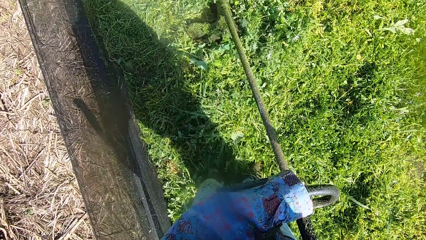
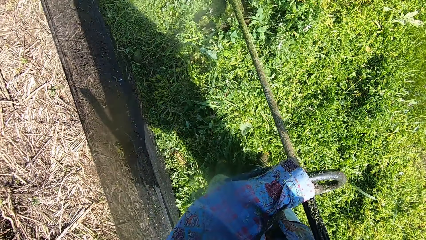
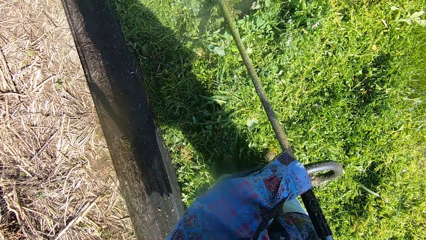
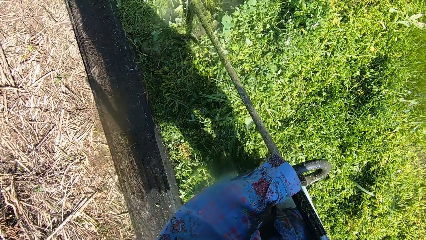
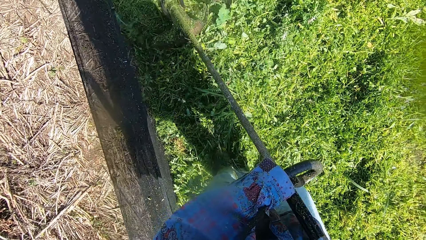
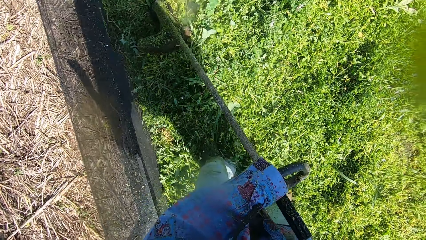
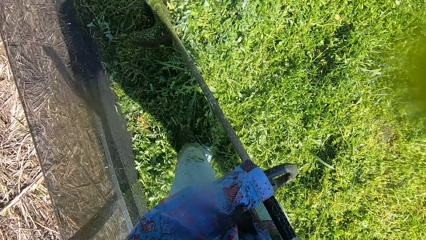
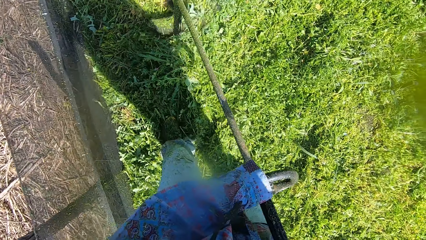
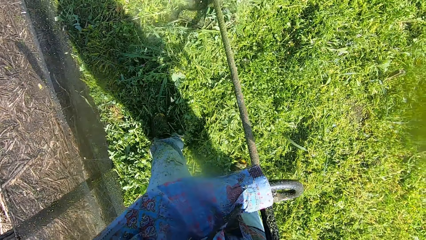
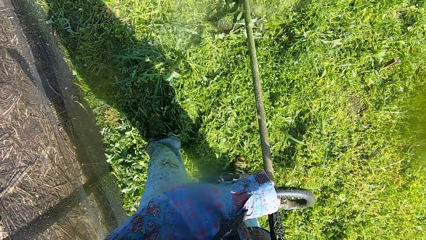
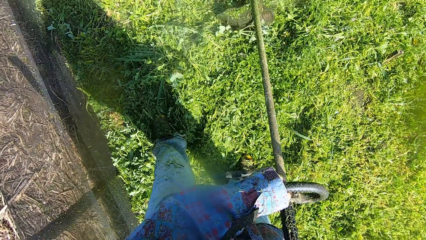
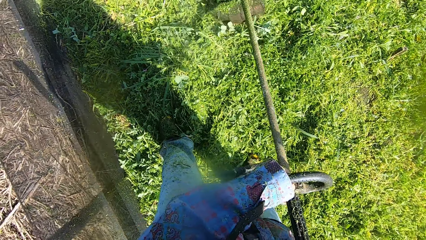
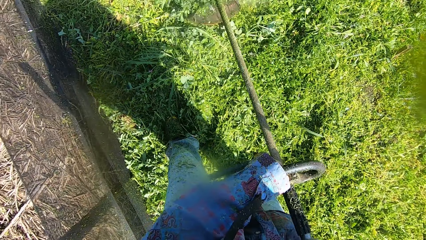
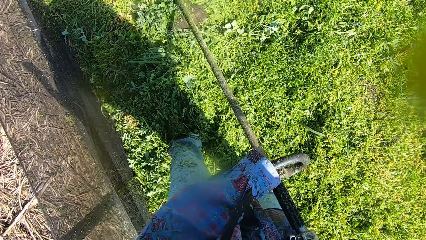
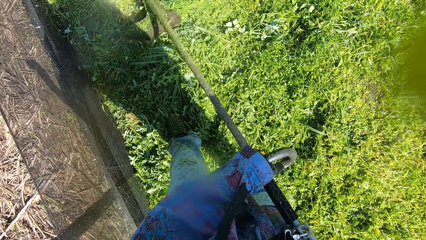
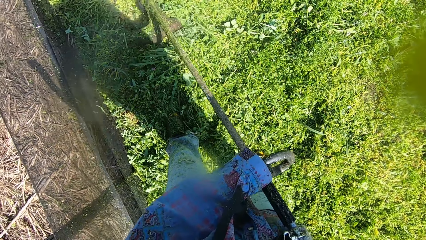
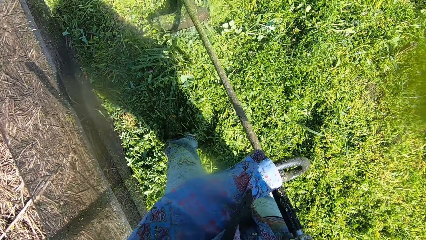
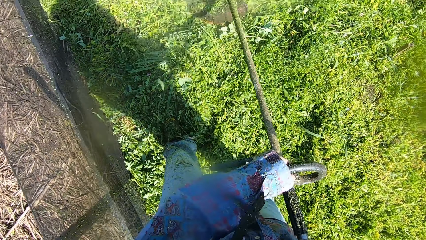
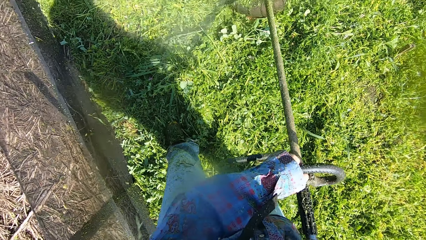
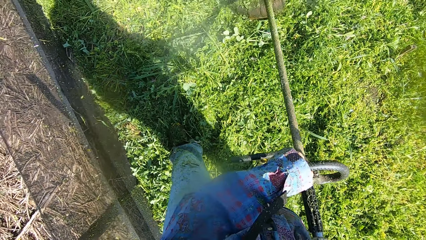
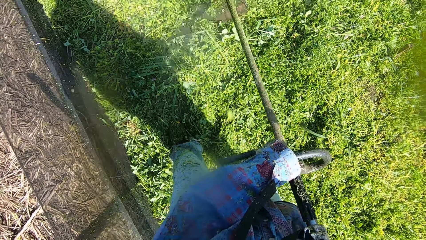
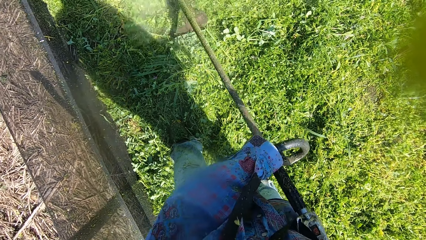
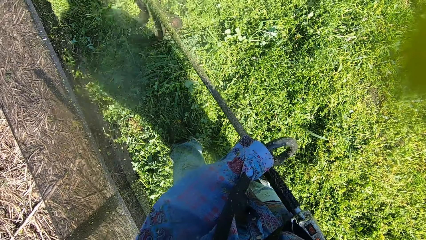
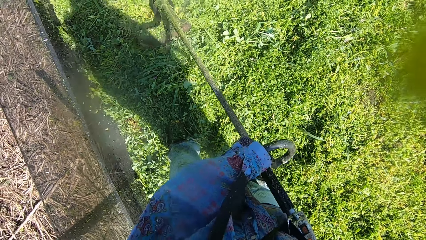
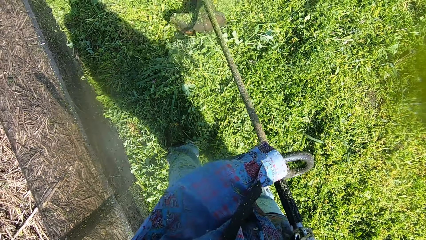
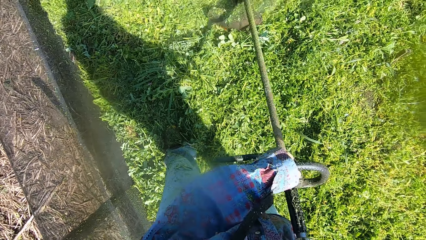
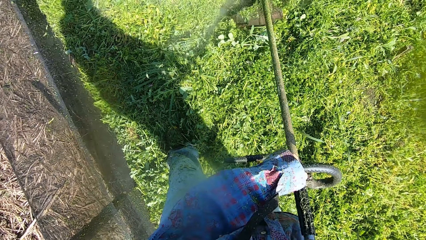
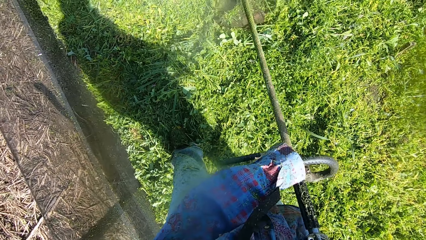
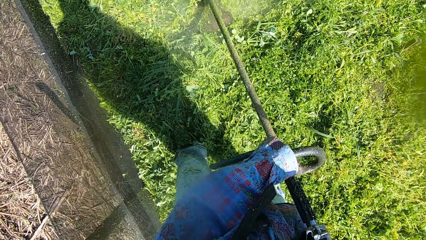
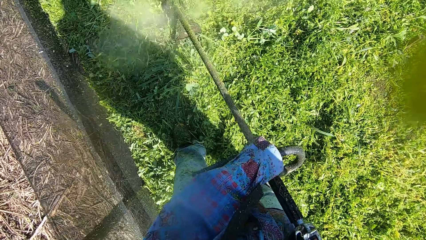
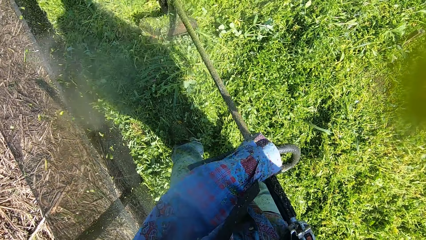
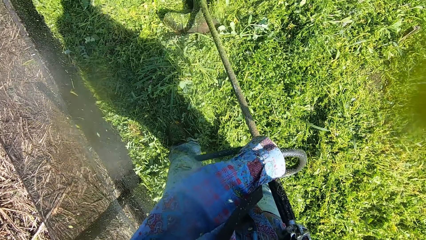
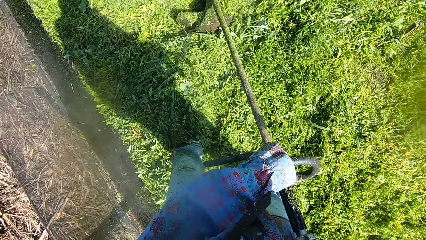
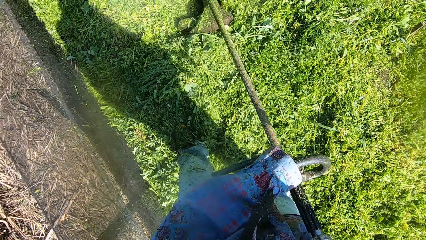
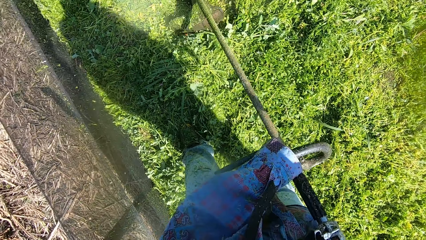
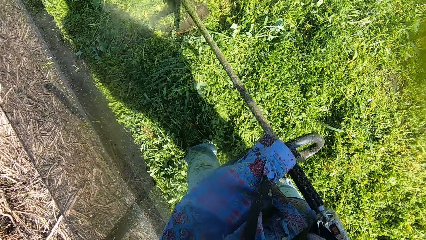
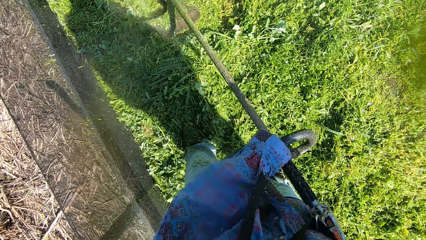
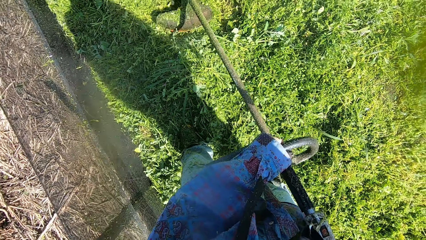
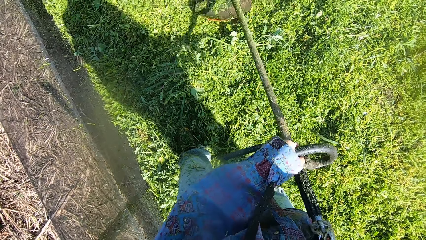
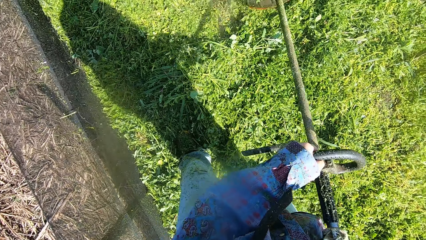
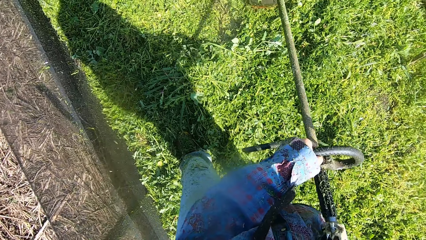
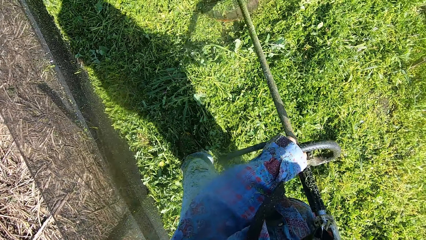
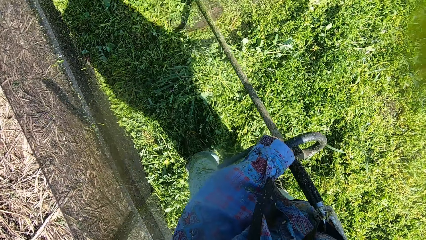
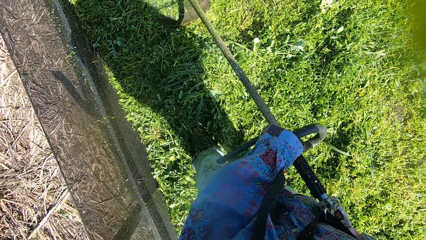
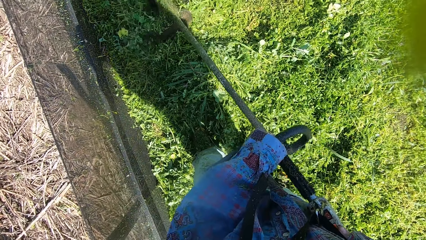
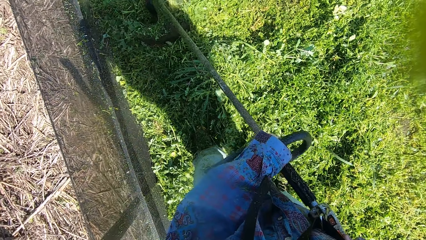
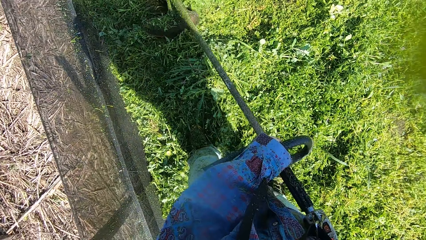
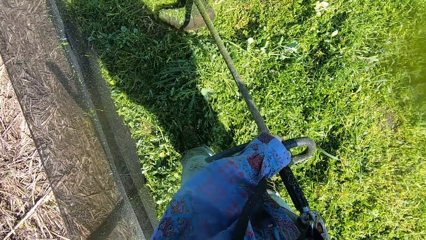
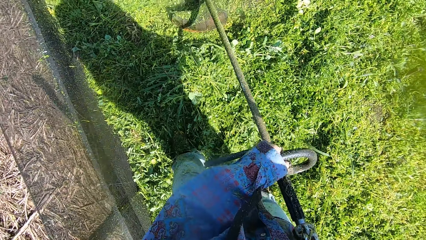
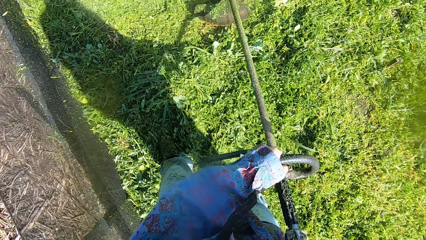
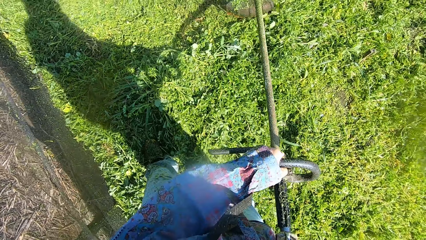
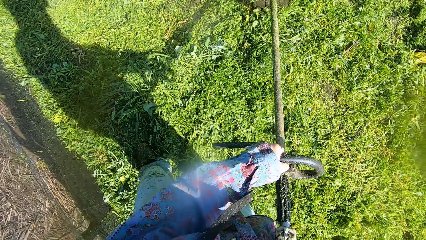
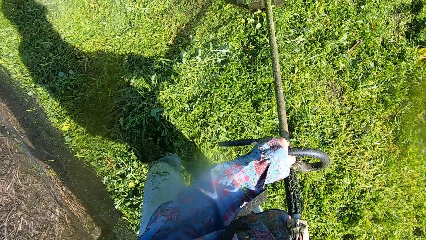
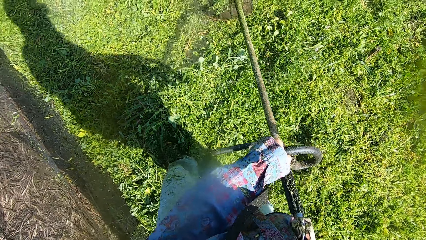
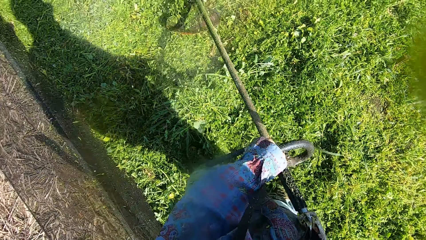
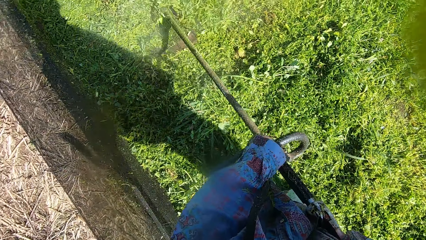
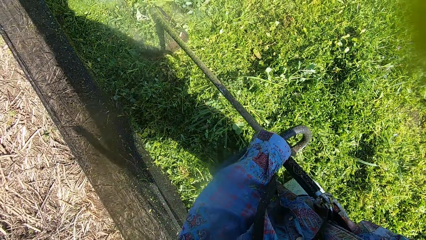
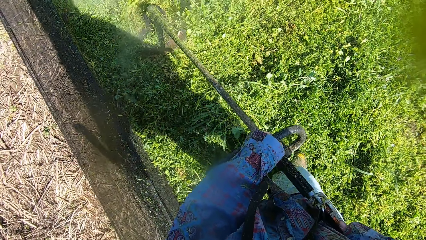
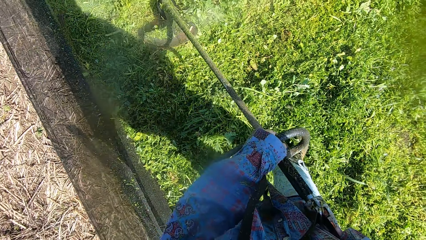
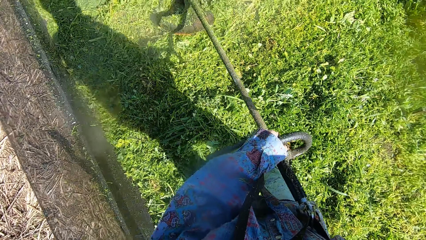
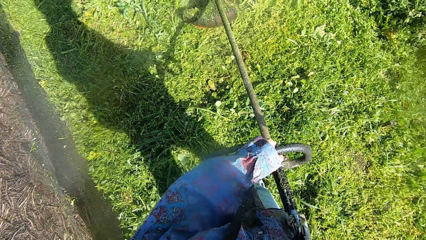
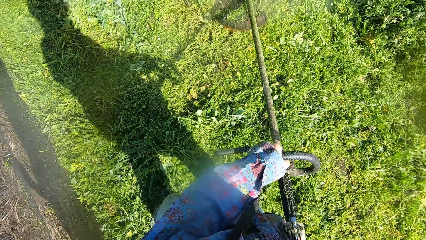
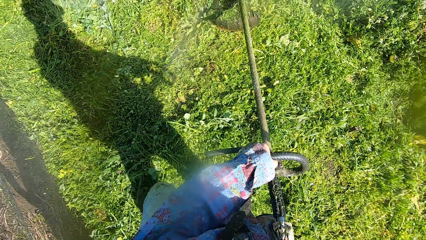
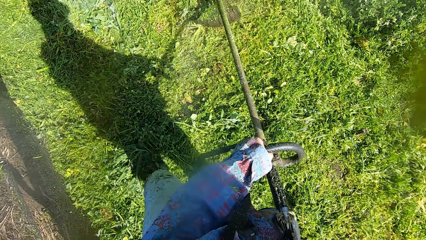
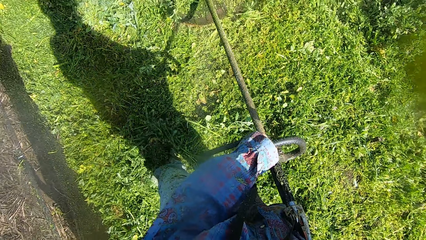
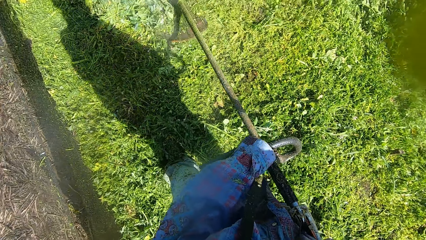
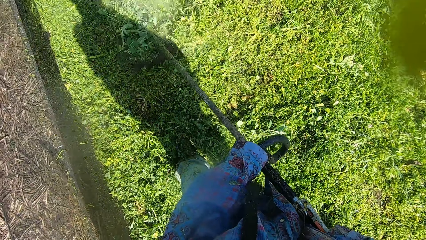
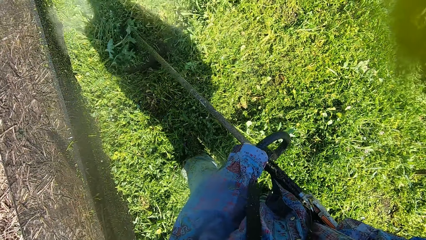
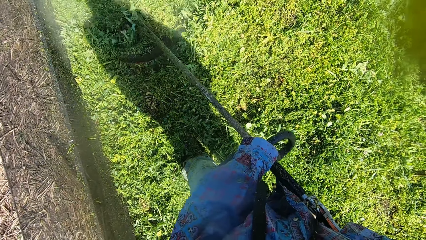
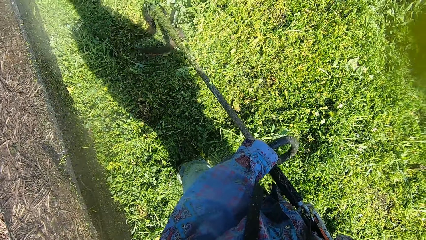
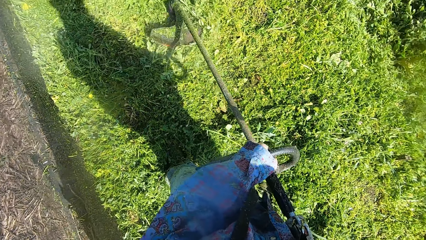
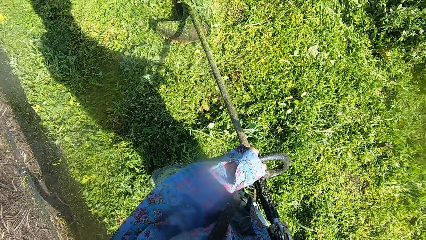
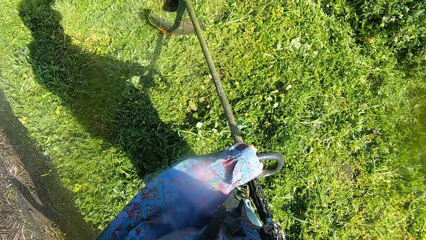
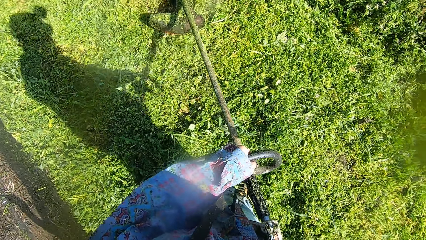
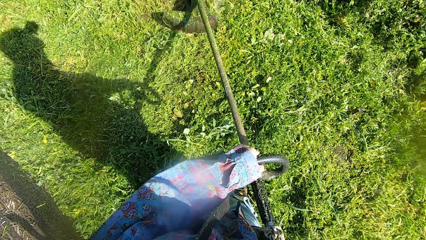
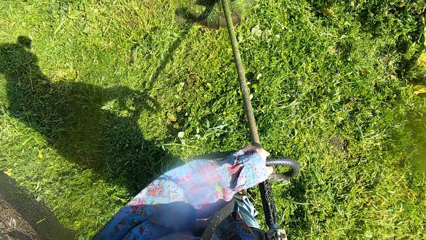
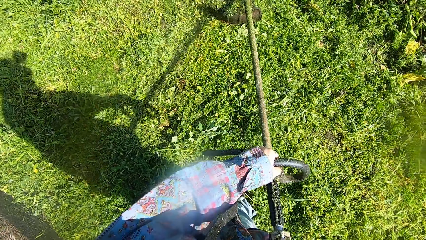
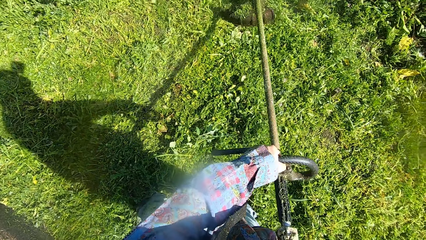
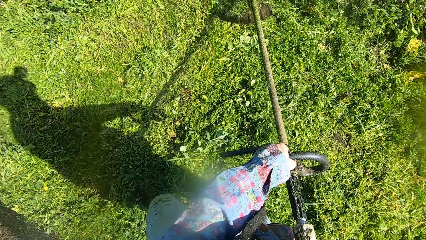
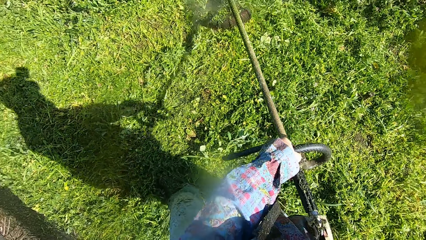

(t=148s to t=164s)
The camera wearer stops walking. They walk around the compound.
